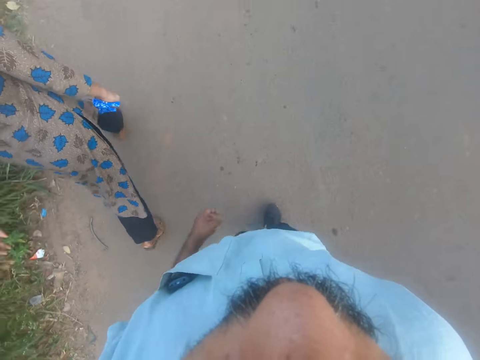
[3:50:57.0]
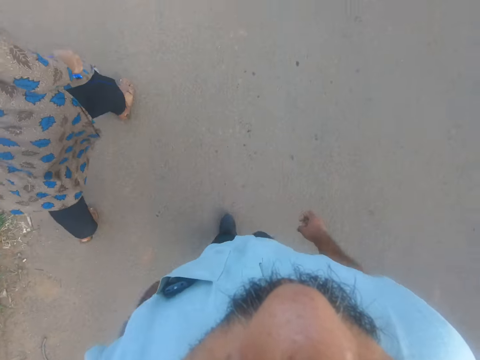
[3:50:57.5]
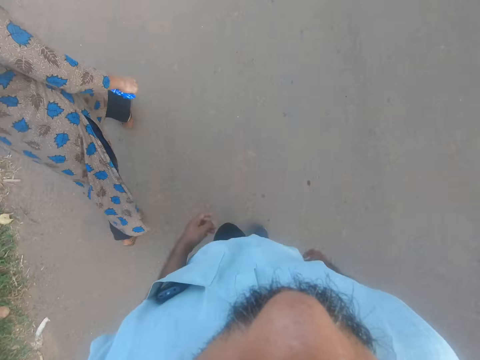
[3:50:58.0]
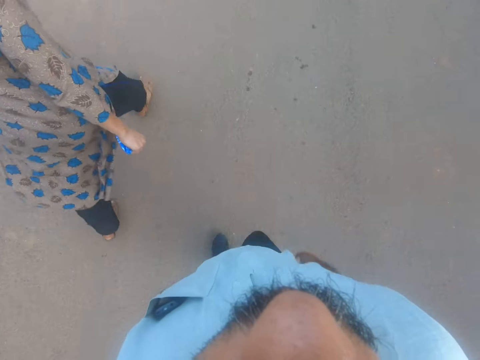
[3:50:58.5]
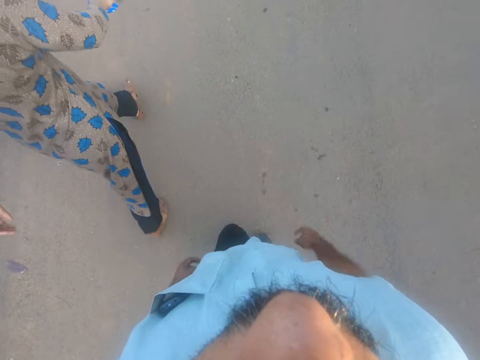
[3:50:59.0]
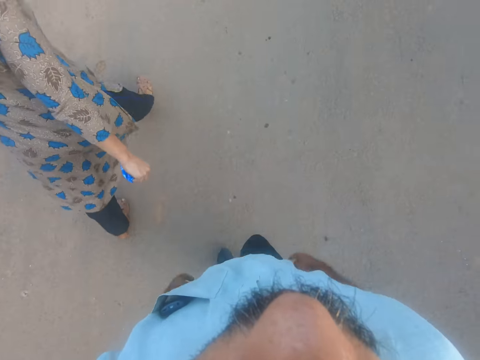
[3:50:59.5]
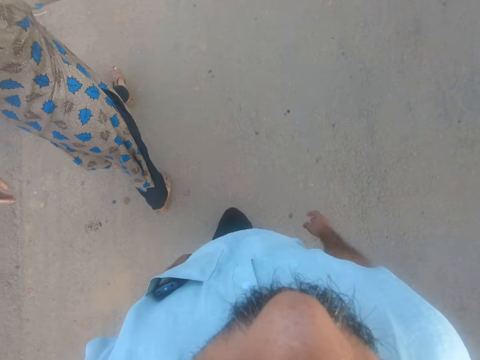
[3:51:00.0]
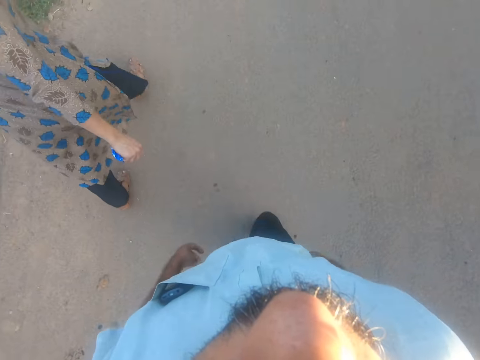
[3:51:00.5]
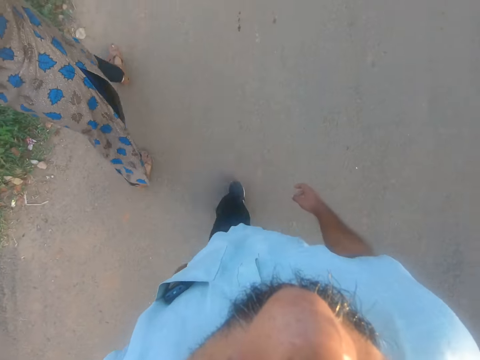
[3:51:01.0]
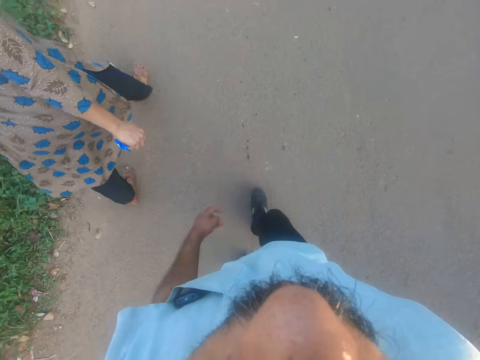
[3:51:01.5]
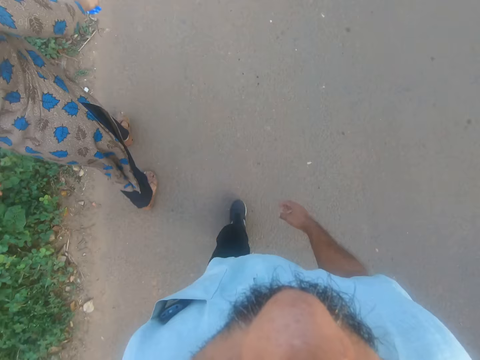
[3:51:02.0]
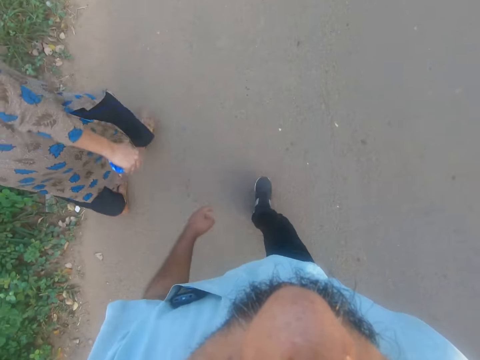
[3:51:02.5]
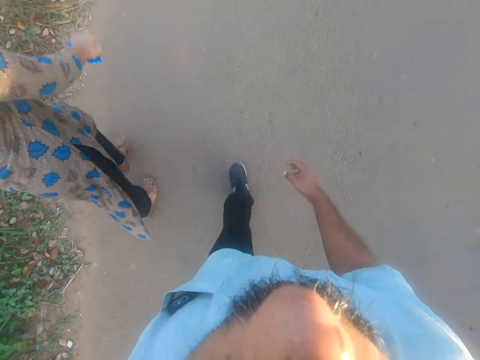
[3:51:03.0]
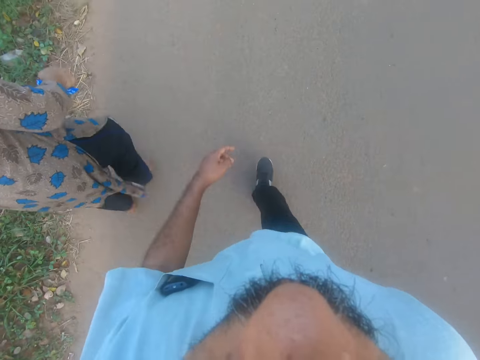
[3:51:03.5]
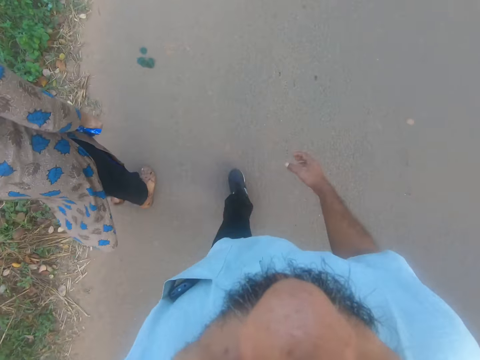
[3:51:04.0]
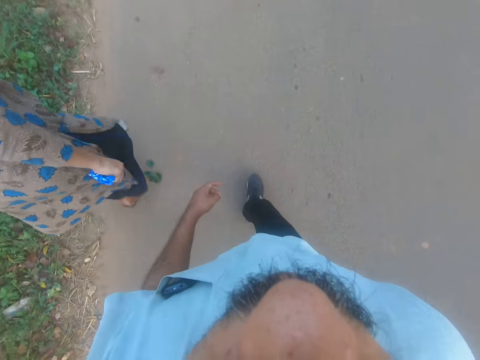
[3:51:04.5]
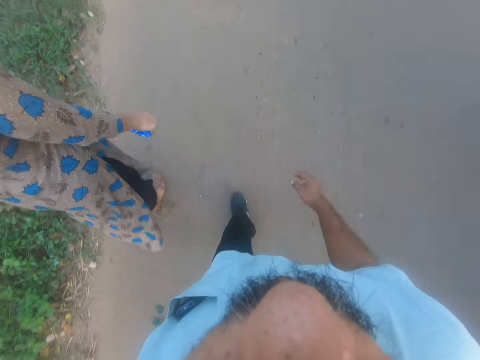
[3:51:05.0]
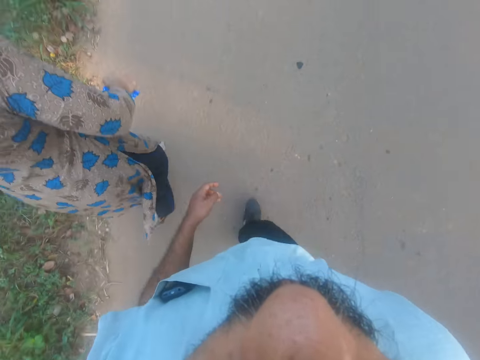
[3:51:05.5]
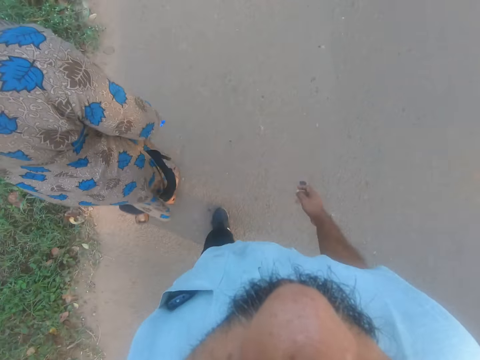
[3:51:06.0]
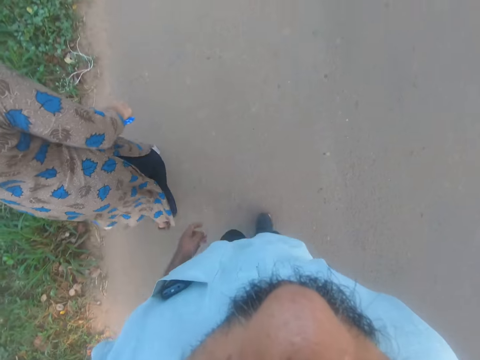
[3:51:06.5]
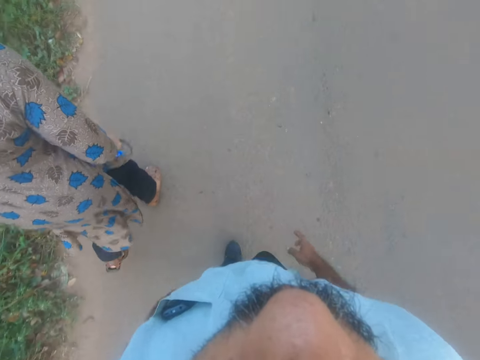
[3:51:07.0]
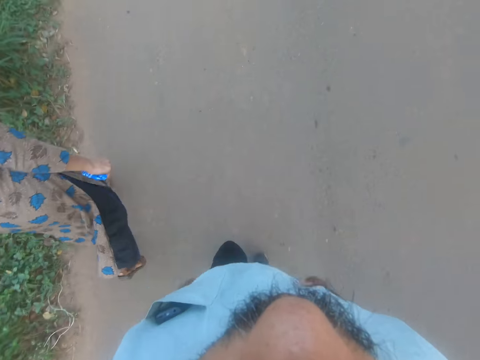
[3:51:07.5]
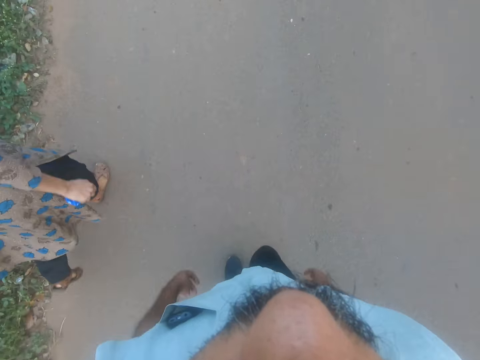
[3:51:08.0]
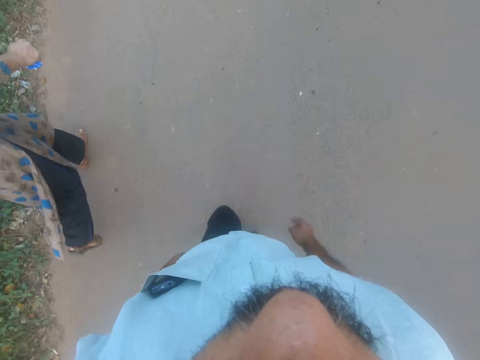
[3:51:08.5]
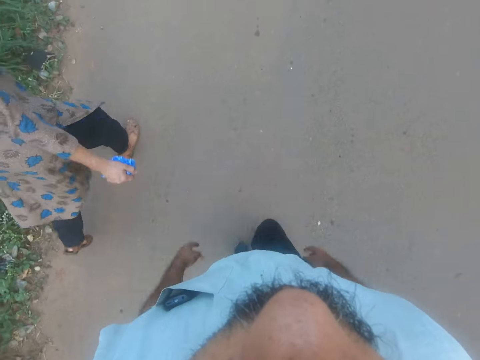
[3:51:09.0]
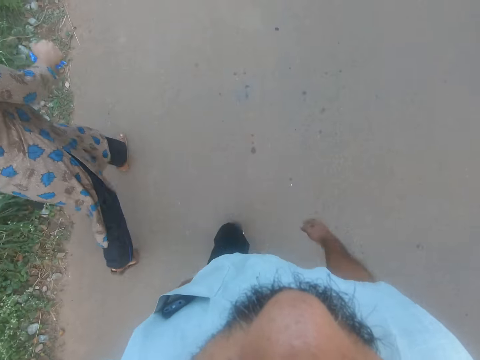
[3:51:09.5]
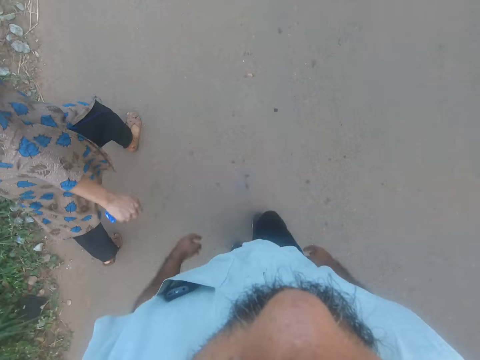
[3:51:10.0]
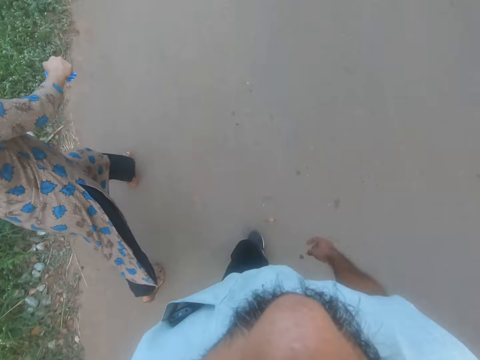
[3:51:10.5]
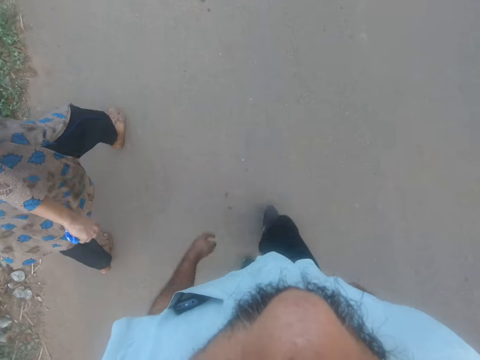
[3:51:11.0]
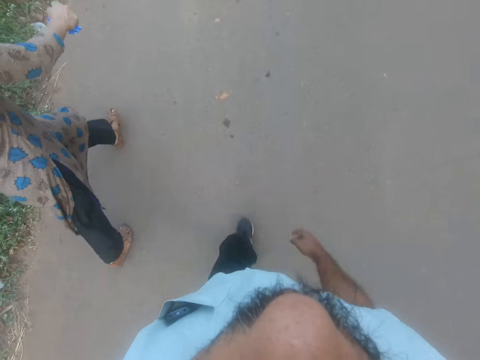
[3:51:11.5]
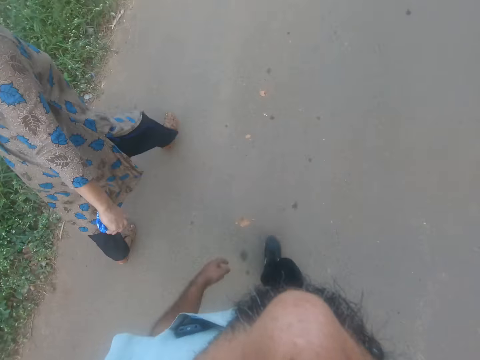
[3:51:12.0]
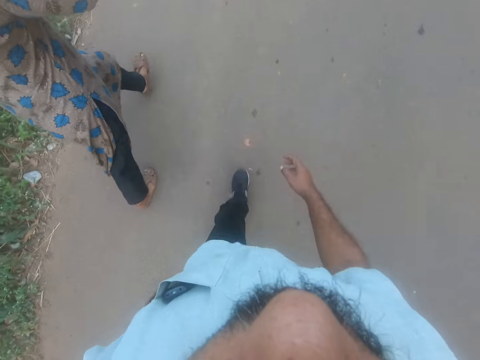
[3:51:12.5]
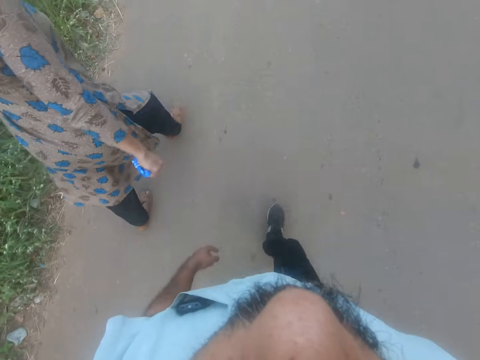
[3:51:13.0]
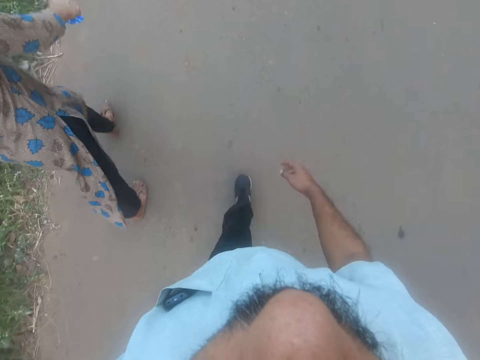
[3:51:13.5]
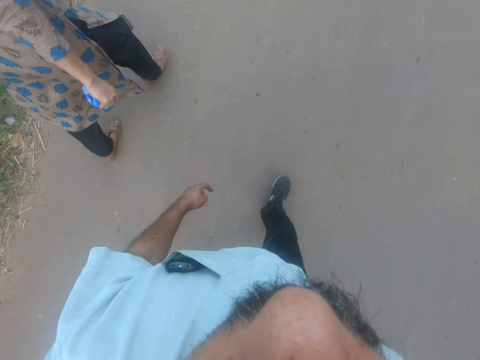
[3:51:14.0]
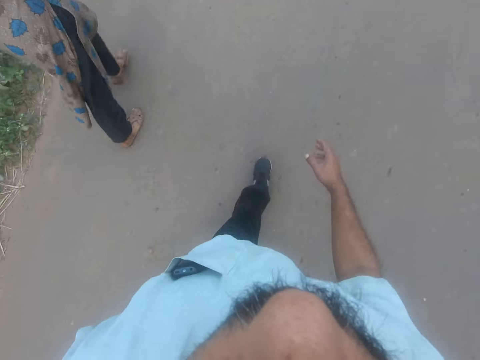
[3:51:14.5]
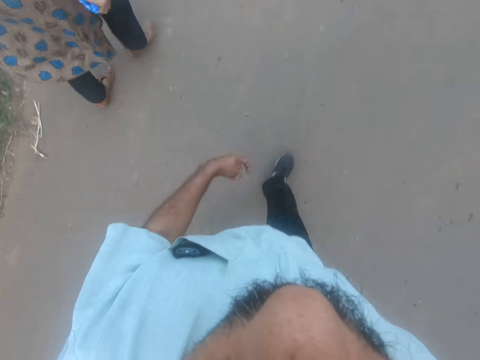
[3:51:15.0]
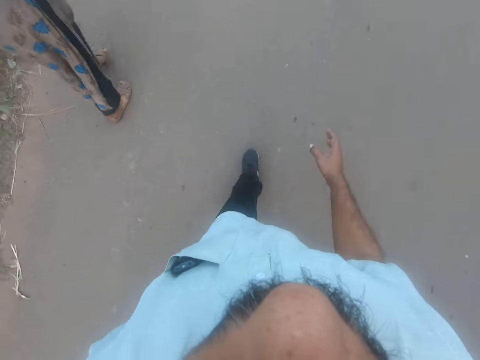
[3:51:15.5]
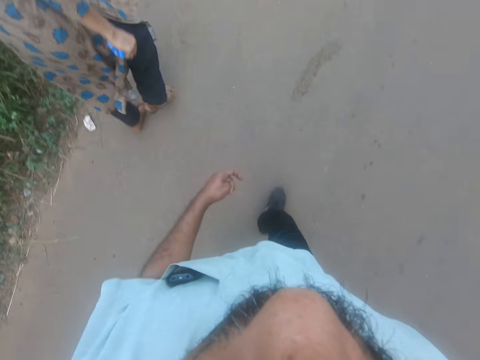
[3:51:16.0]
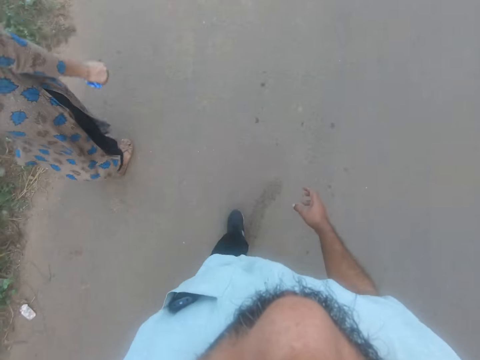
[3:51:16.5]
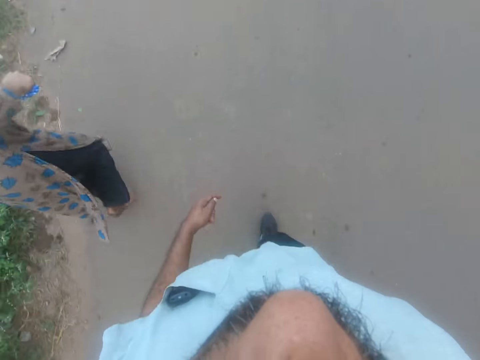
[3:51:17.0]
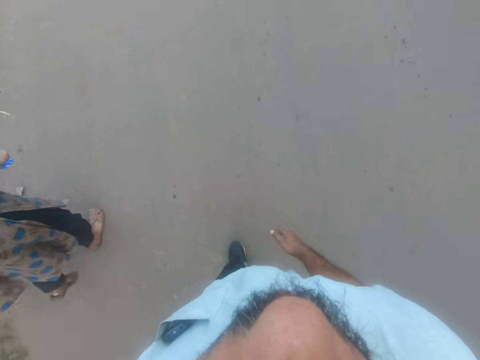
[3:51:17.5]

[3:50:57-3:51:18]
The camera wearer walks beside the woman on the road. The woman talks to the camera wearer. The woman talks to the camera wearer again. The camera wearer talks to the woman. They walk beside the woman on the road.

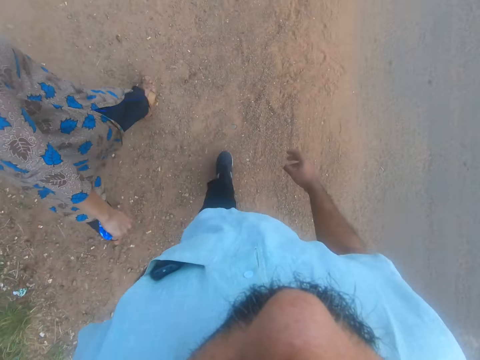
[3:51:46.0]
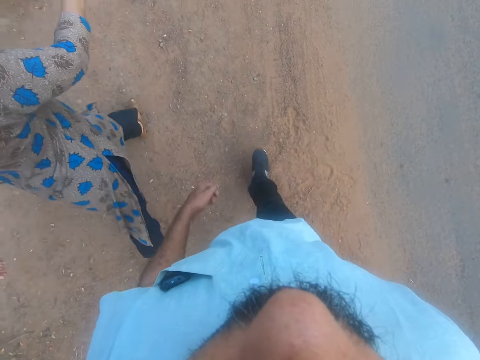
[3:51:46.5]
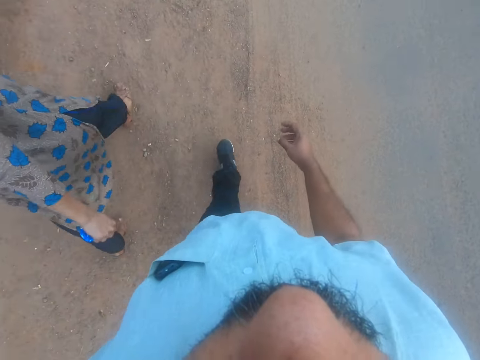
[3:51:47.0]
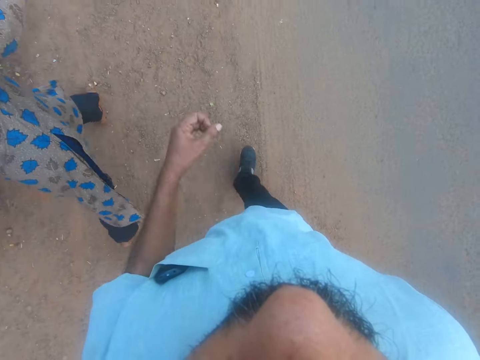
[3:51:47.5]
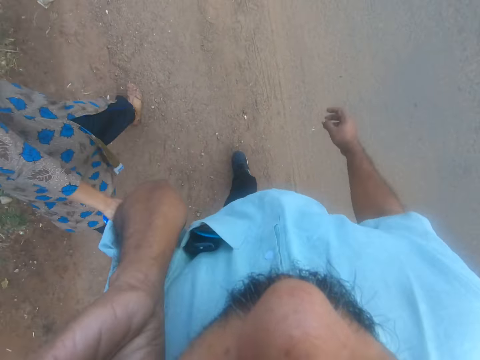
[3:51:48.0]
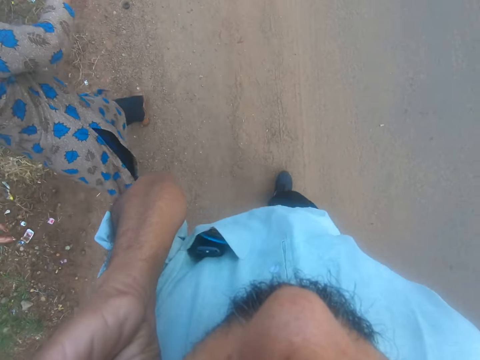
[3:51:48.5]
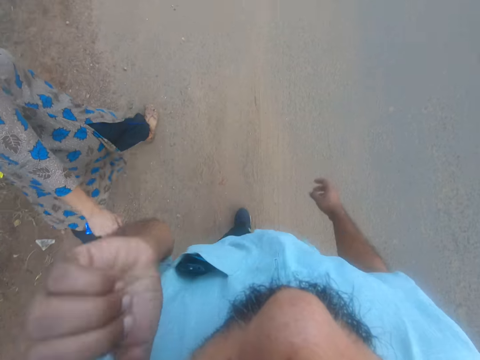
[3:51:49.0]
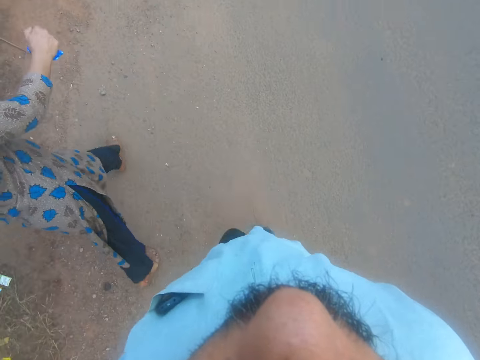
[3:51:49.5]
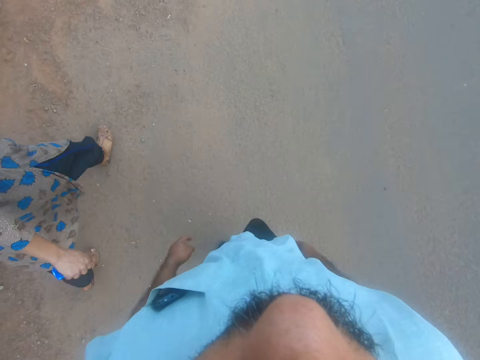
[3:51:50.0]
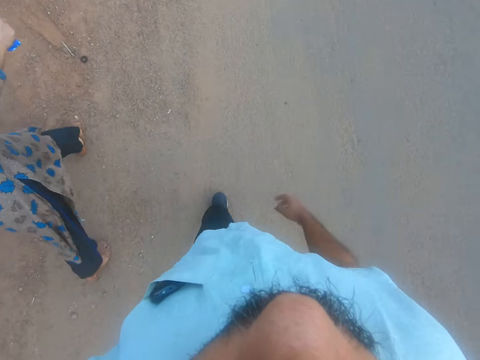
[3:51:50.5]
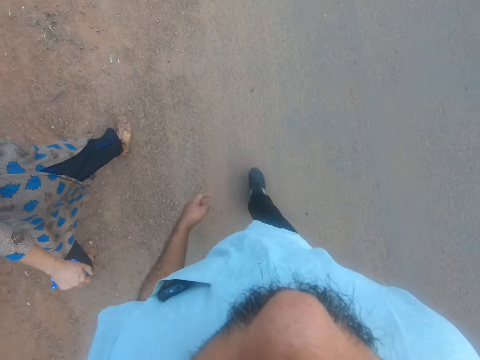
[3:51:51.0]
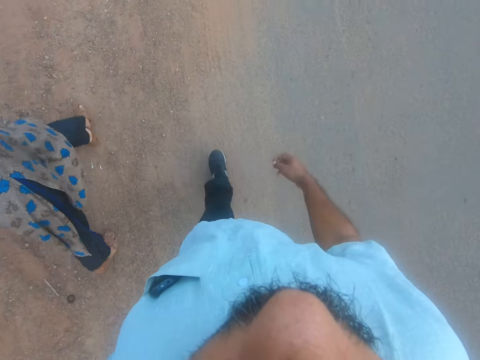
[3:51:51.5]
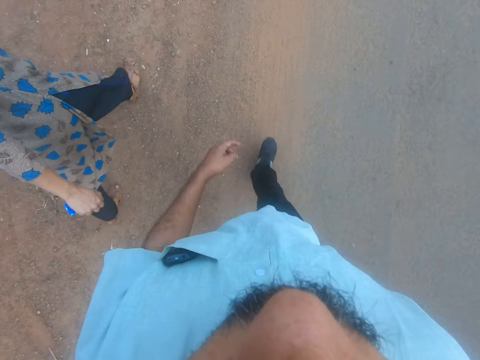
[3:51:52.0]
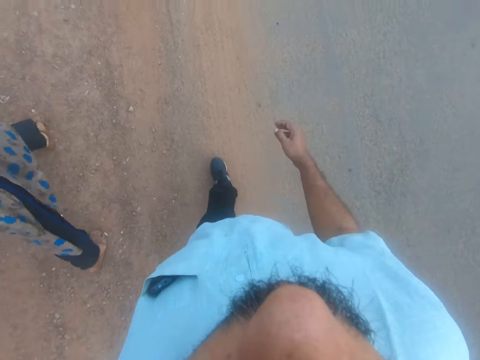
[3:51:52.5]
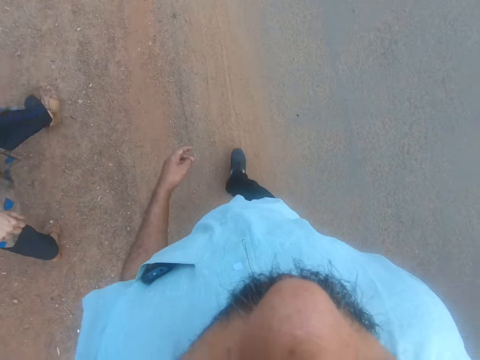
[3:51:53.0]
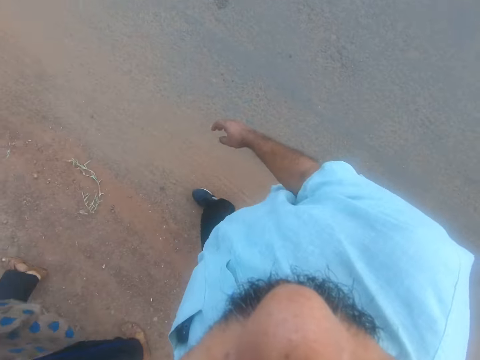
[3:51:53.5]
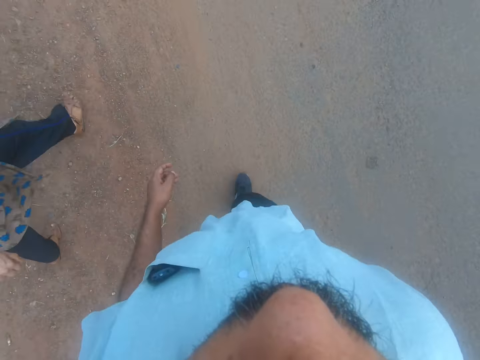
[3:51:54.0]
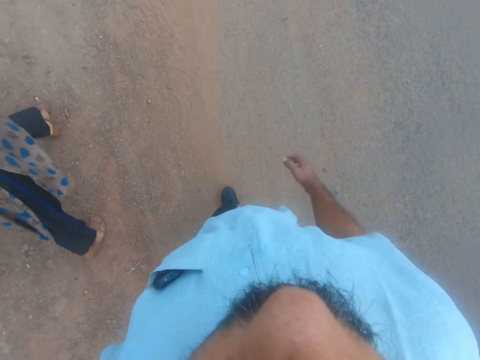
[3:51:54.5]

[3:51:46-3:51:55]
The camera wearer lifts the left hand. They walk beside a woman on the road.
